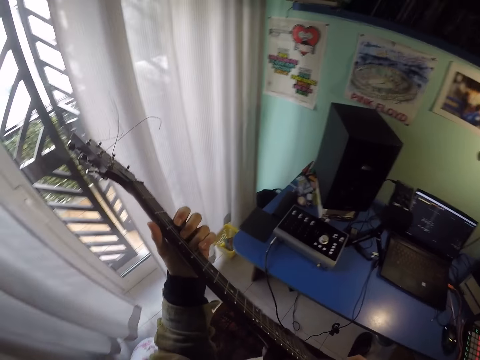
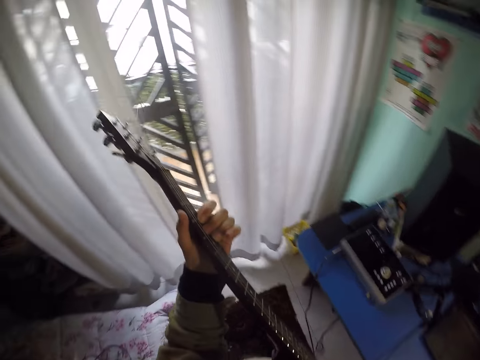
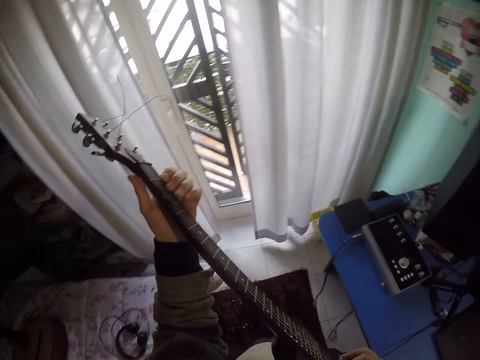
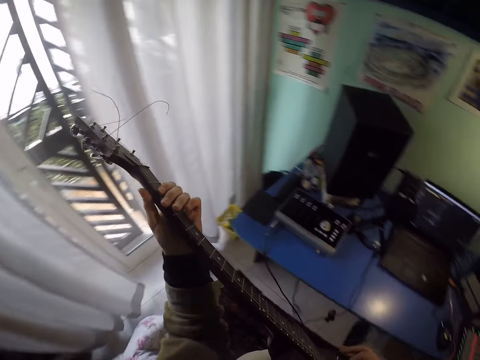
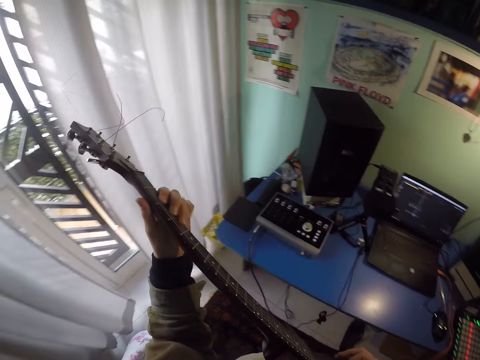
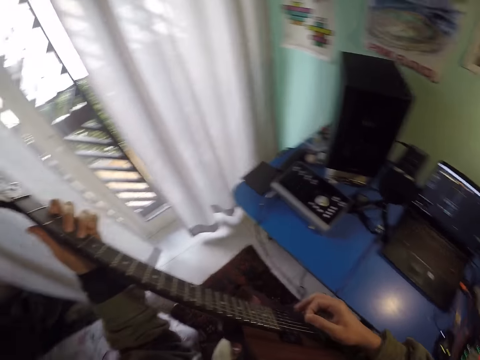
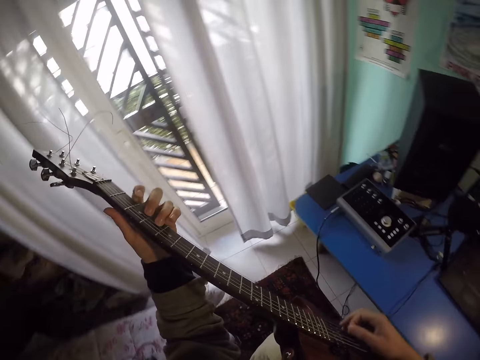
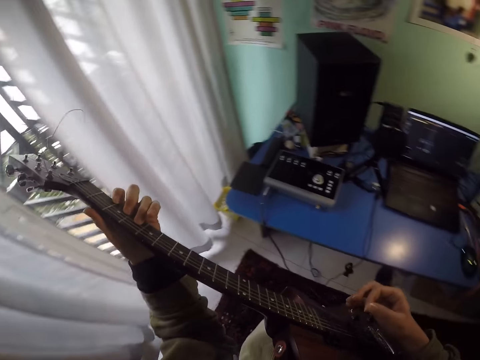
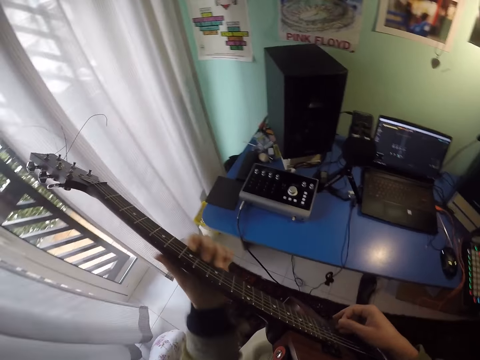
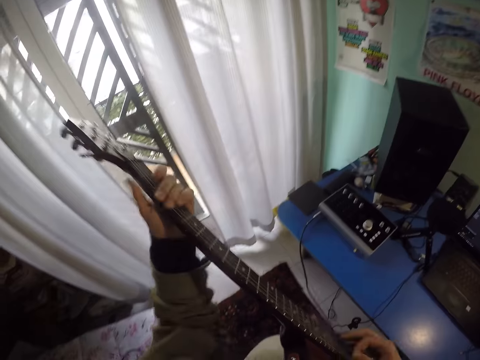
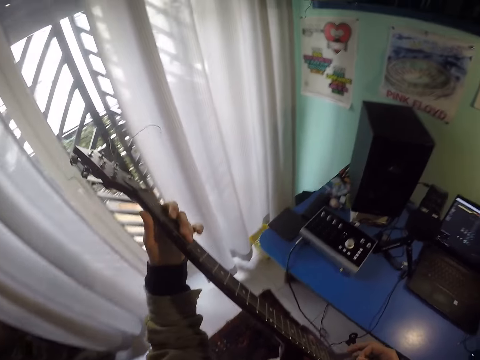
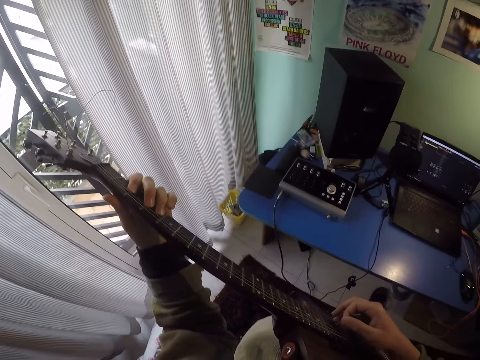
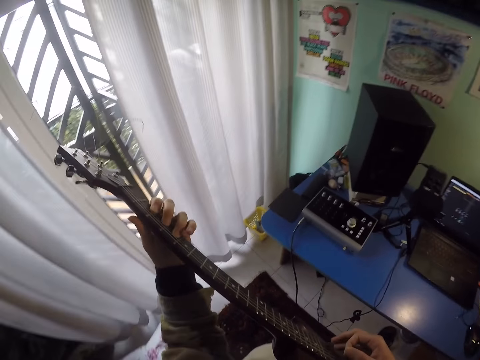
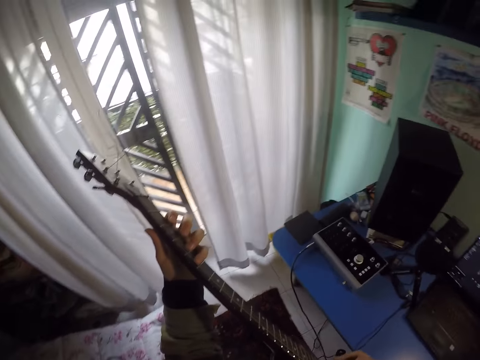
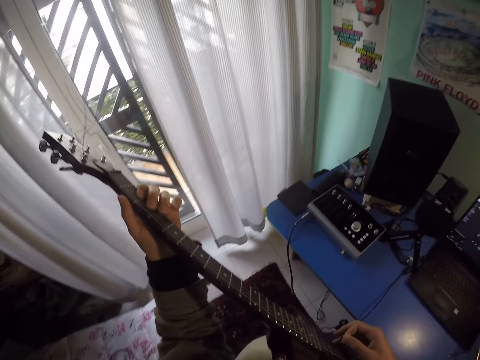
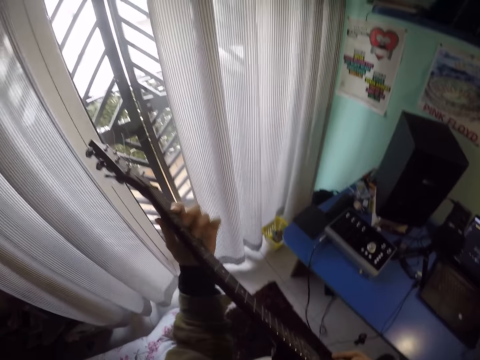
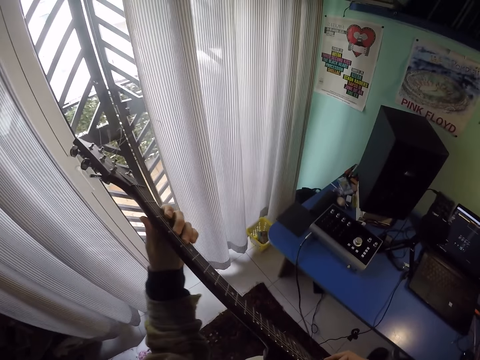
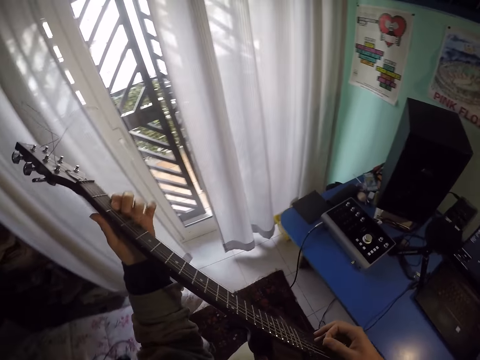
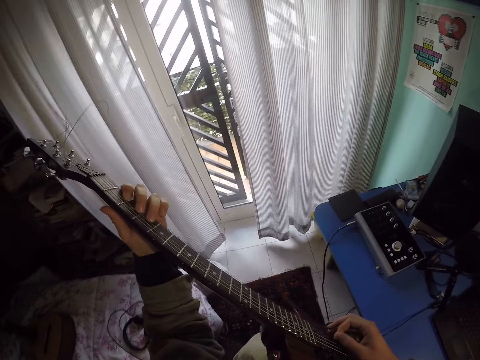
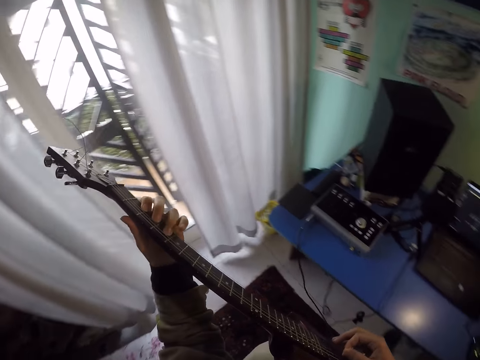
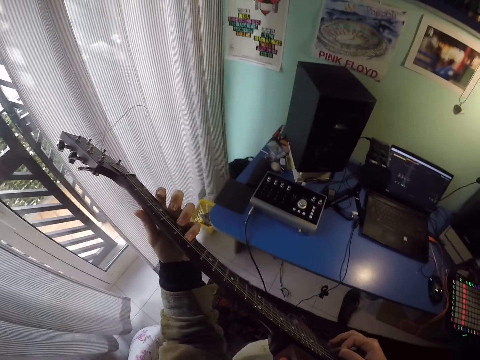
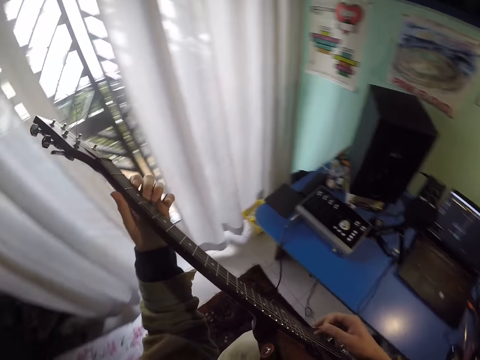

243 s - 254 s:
The camera wearer plays the guitar with the right hand.

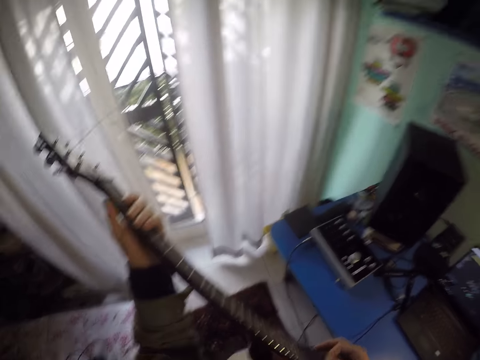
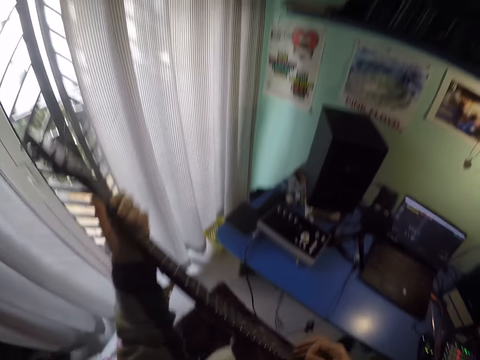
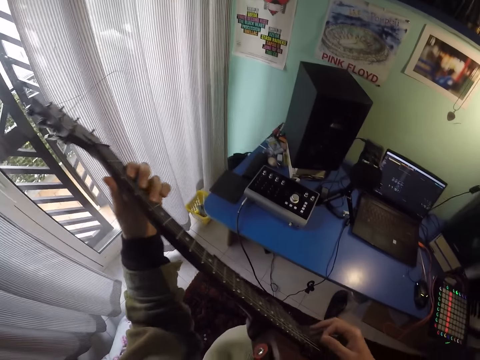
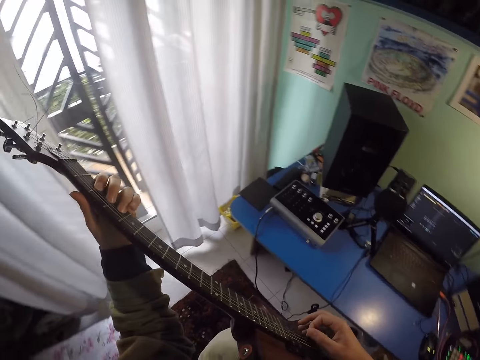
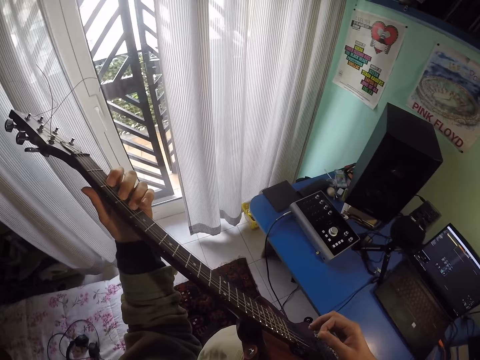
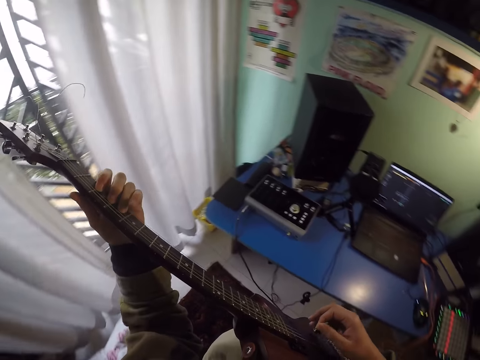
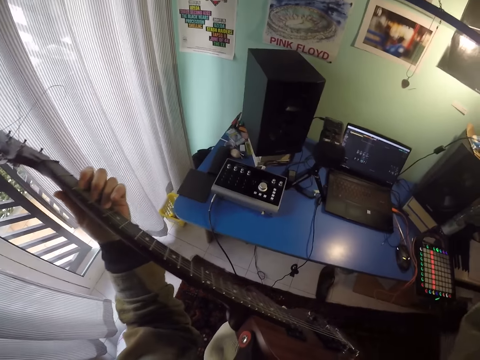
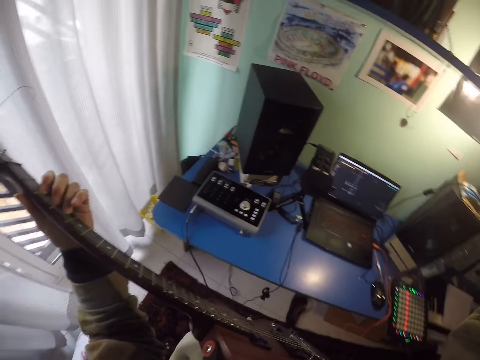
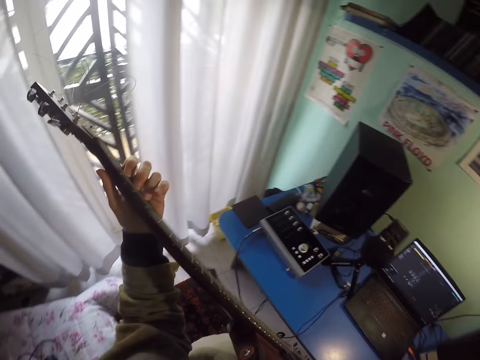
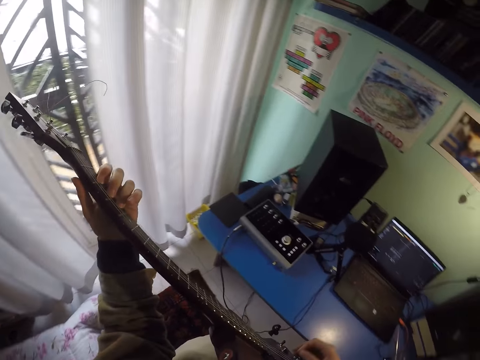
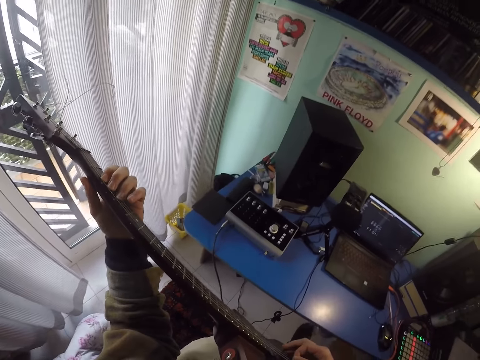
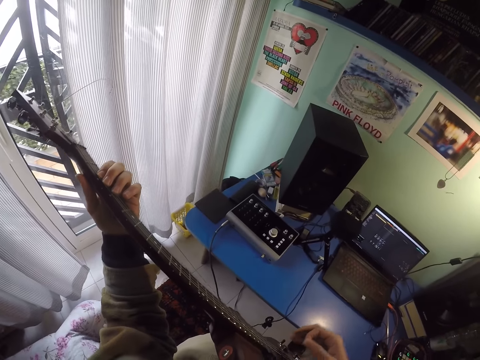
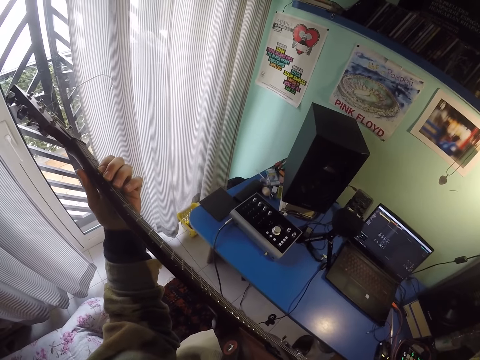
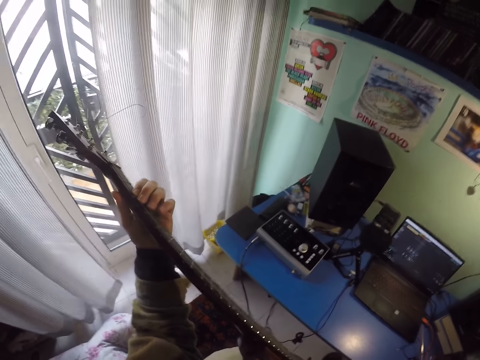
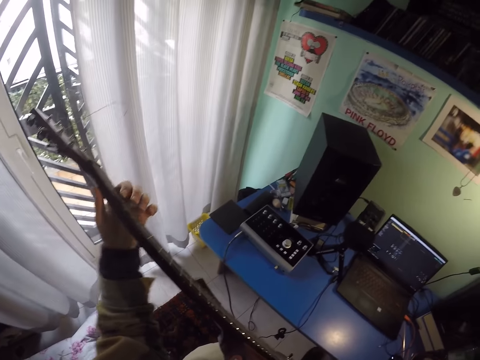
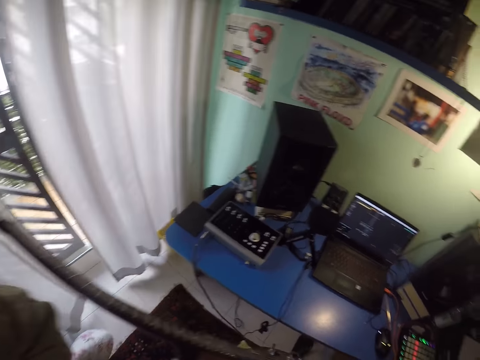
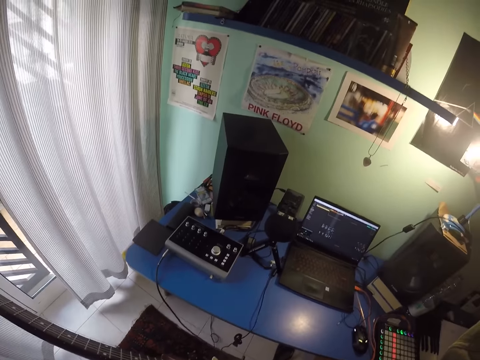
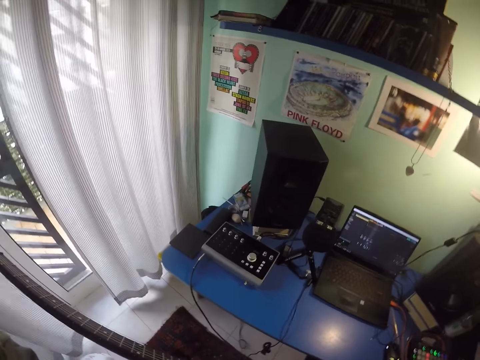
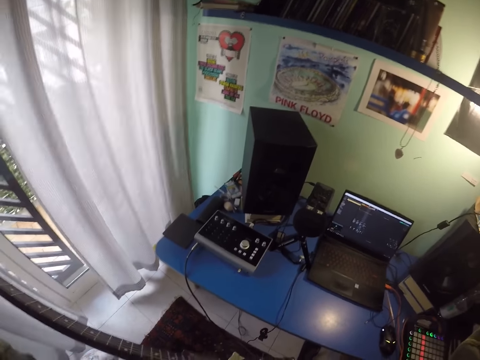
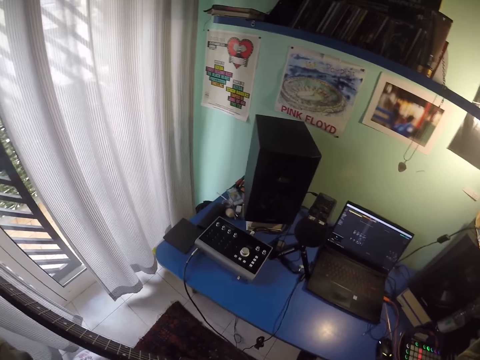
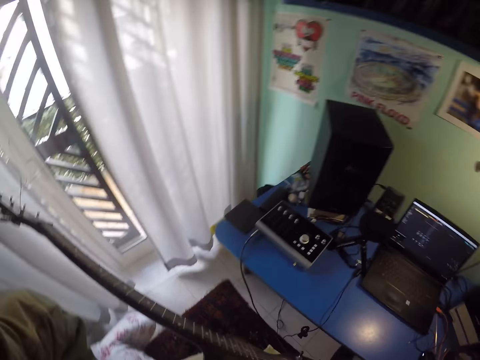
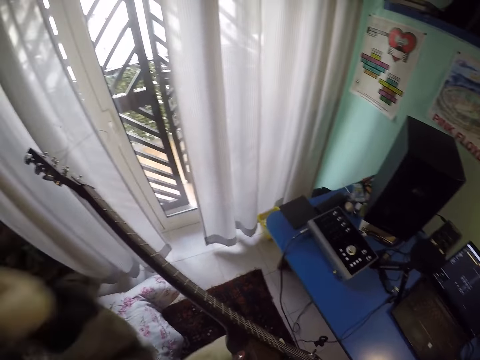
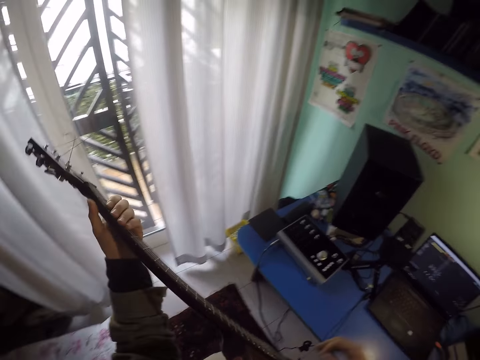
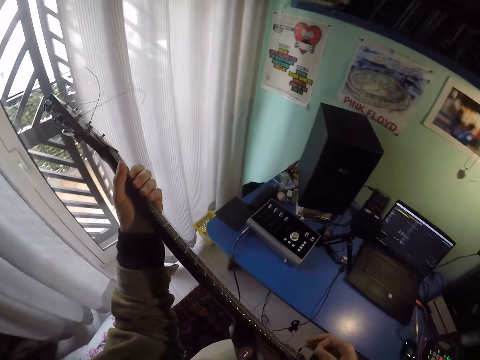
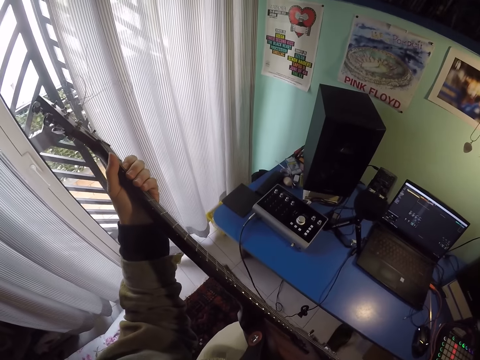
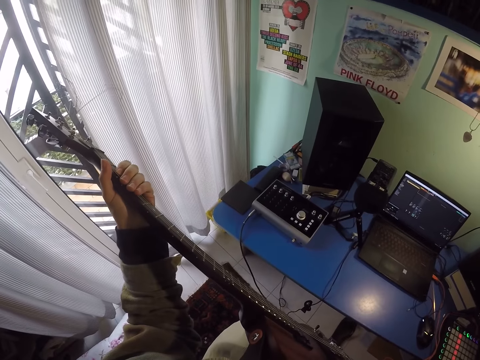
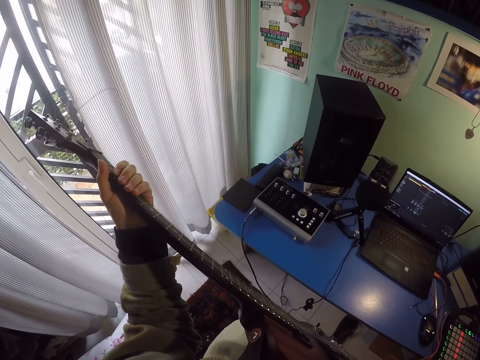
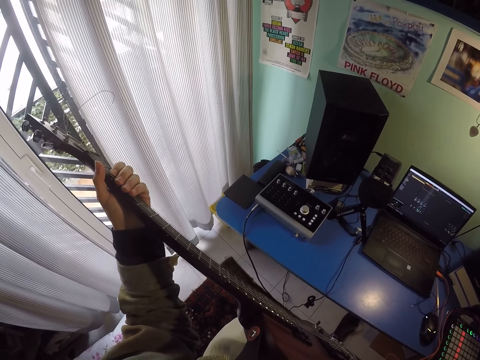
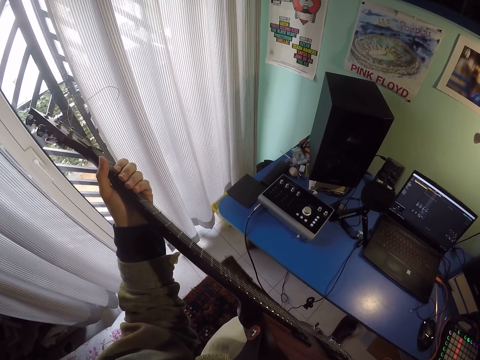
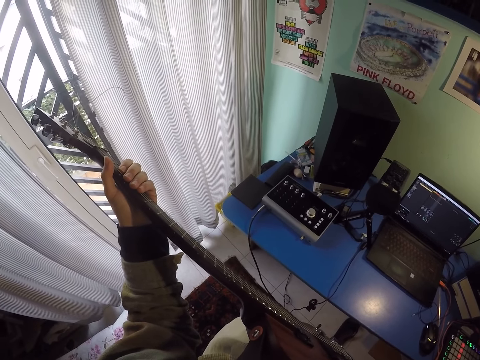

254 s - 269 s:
The camera wearer plays the guitar with both hands. They fix the camera. They fix the camera again. They put both hands up. They touch the guitar with the left hand. They play the guitar. They fix the camera again.
